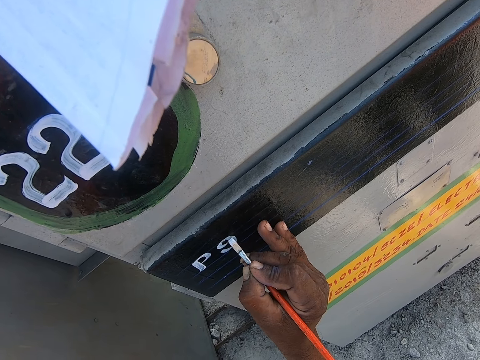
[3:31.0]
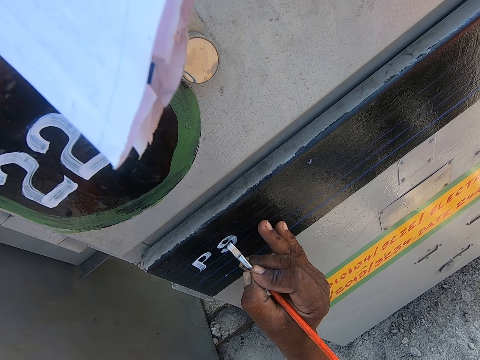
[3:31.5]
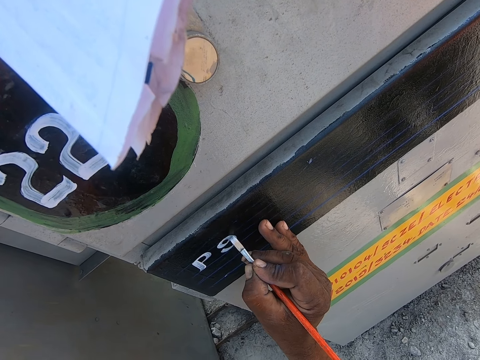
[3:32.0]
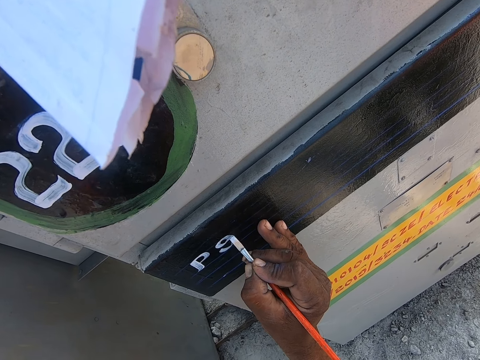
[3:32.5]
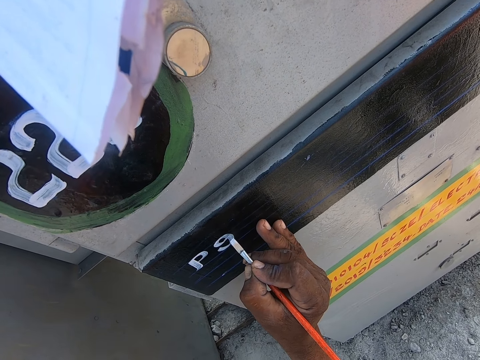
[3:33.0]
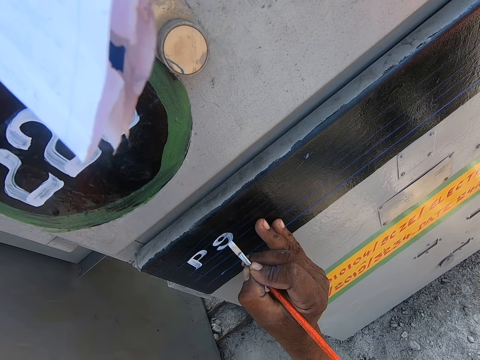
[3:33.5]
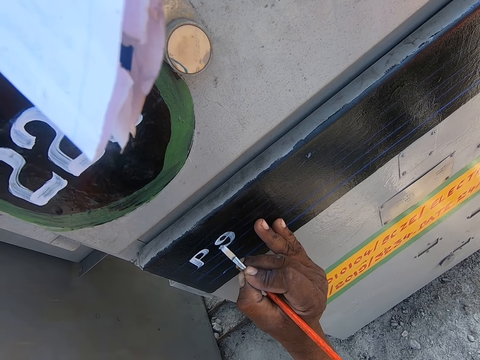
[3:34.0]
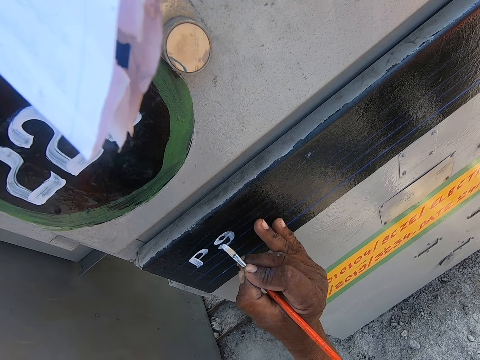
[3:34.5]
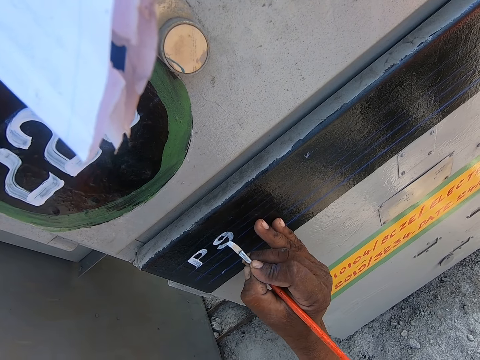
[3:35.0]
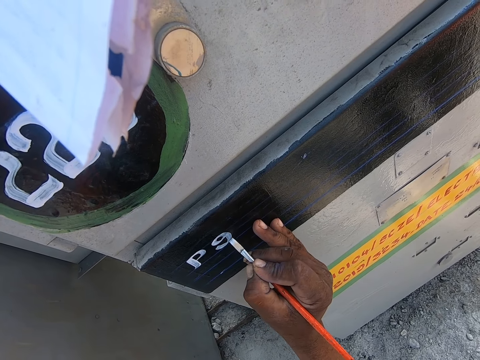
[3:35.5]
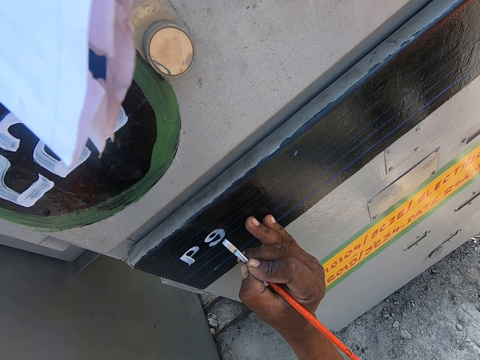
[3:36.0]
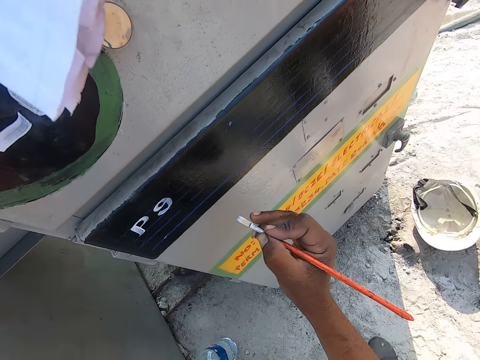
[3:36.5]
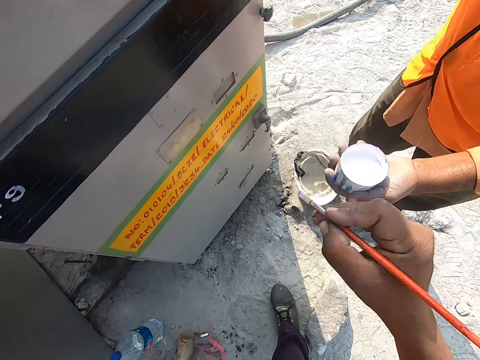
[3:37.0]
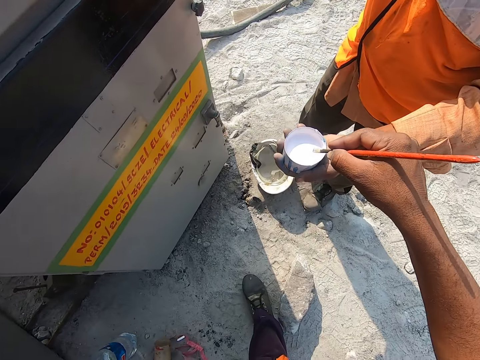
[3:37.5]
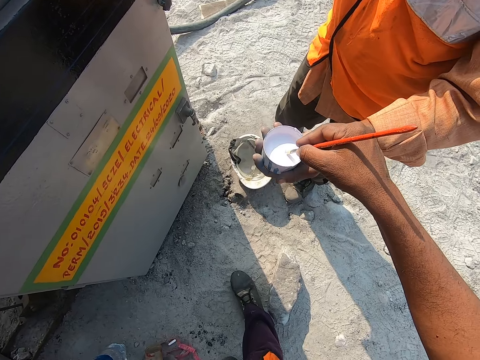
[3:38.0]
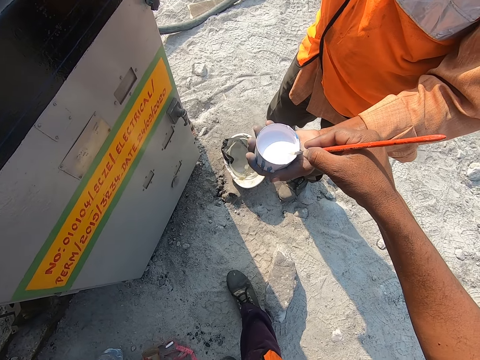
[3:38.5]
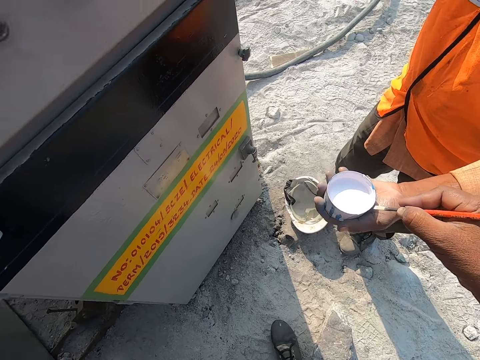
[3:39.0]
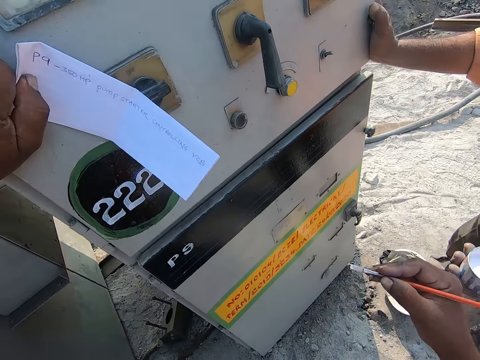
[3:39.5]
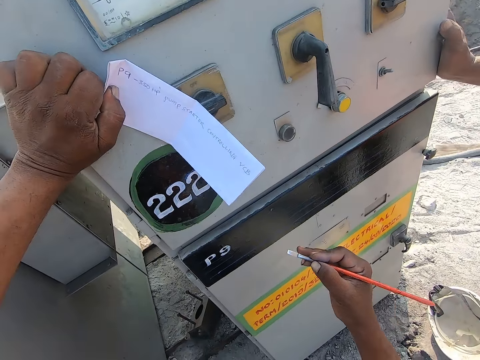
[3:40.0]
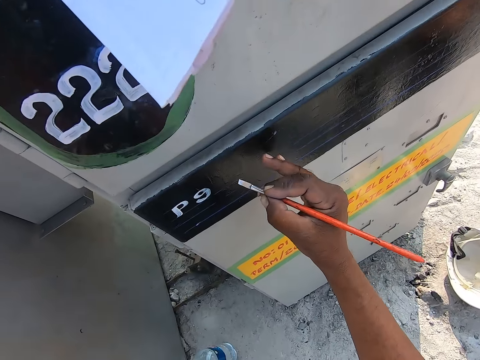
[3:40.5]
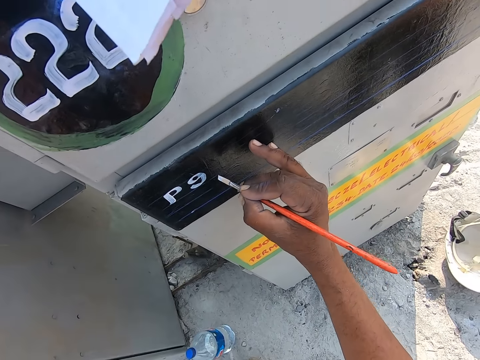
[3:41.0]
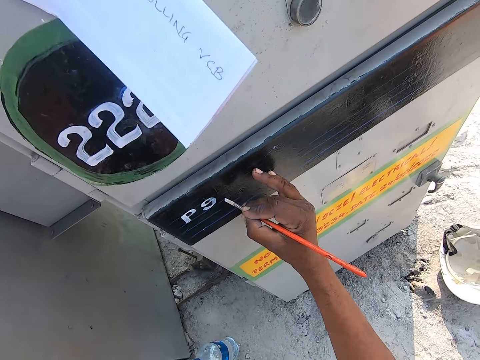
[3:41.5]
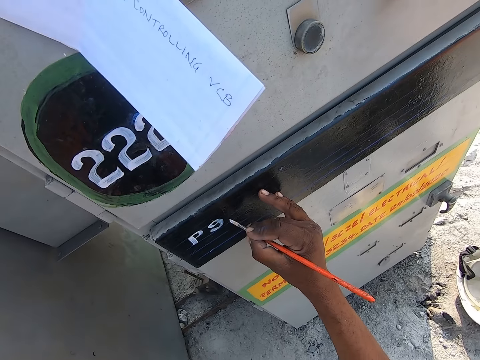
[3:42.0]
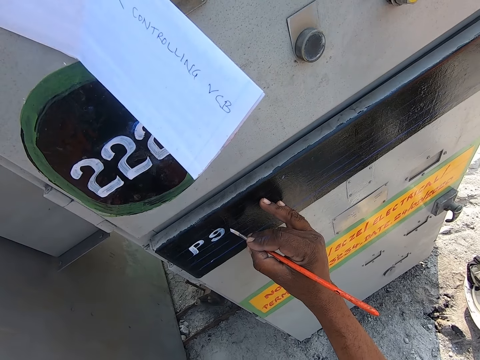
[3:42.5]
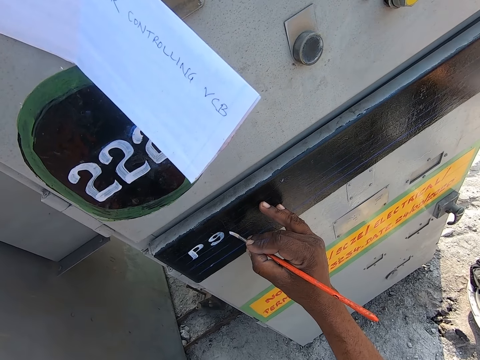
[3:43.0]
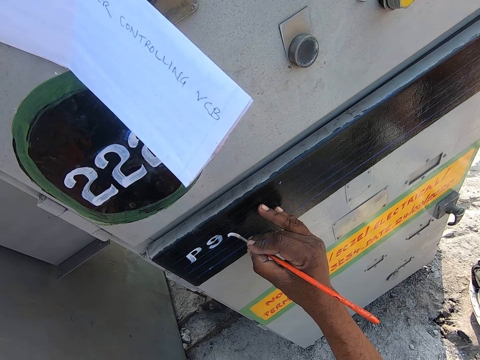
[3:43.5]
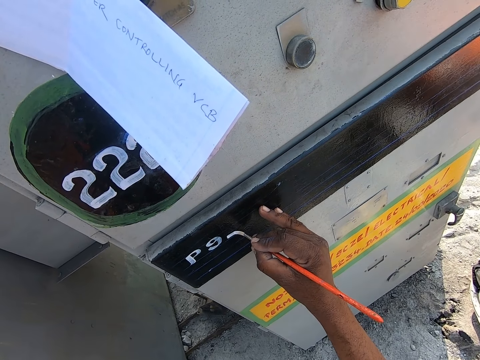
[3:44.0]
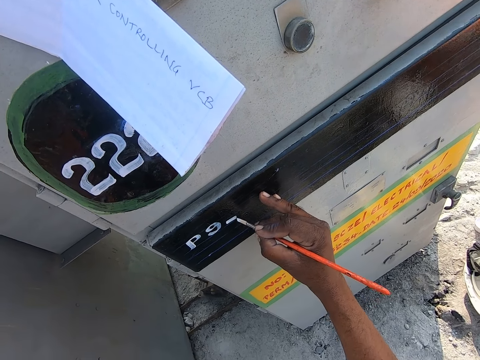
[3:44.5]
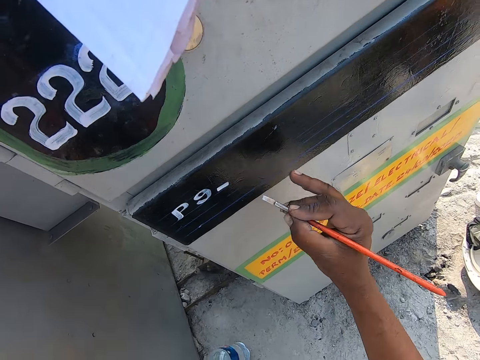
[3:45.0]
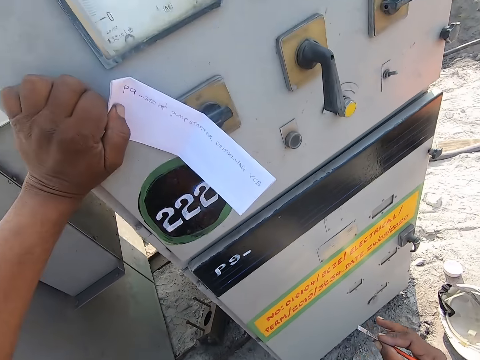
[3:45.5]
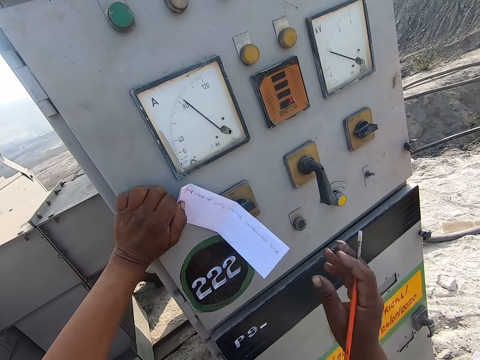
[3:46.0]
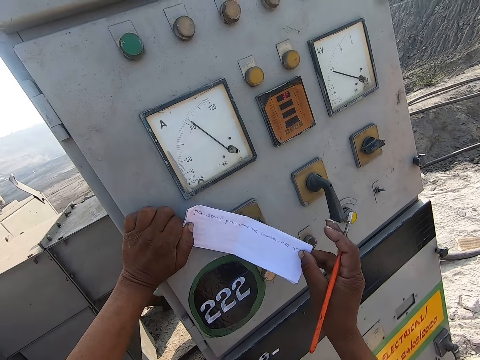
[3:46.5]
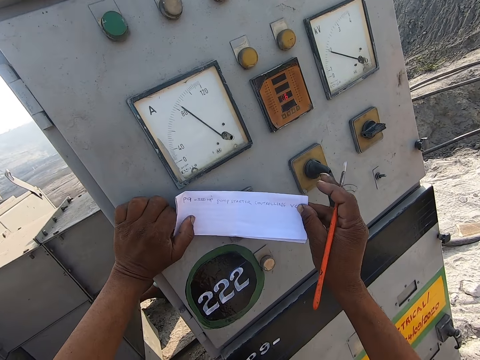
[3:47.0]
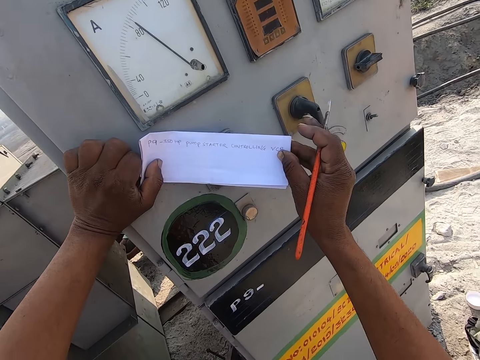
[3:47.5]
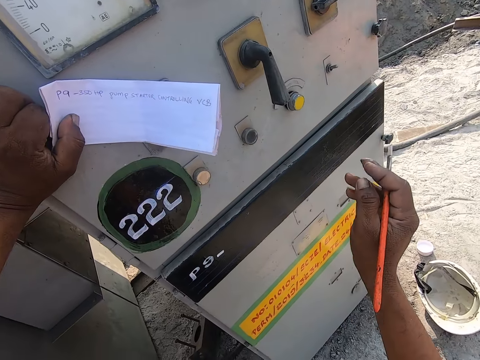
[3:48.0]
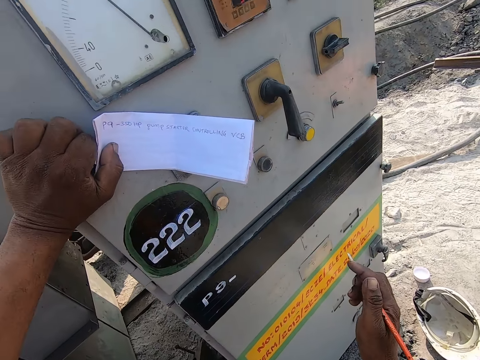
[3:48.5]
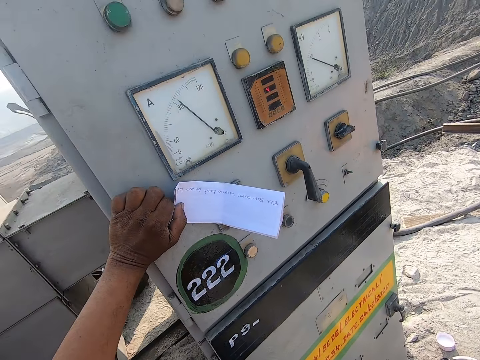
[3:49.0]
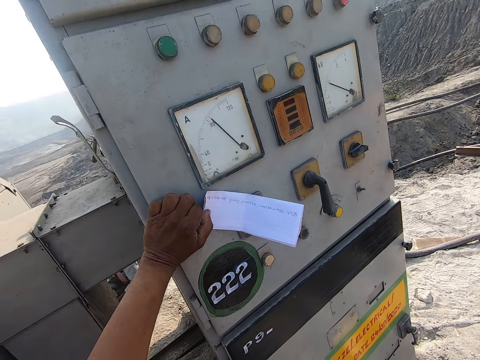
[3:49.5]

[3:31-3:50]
The camera wearer dips the paint brush into the tin. They paint the surface of the machine. They draw on the machine. They hold the paper with both hands.

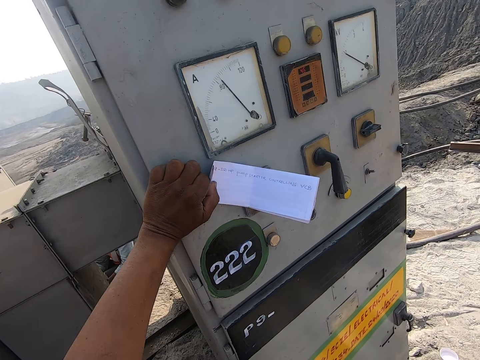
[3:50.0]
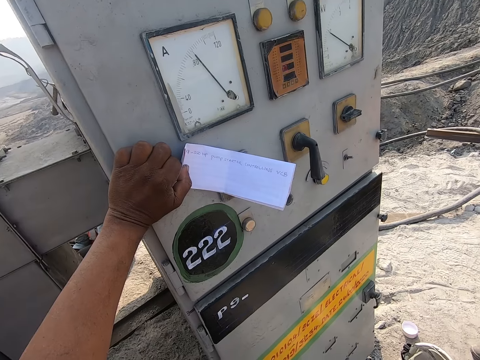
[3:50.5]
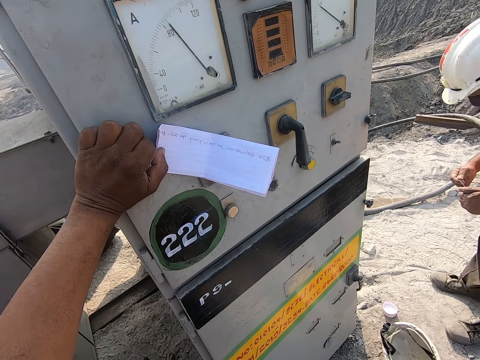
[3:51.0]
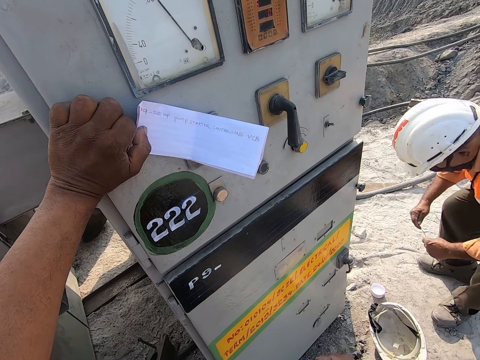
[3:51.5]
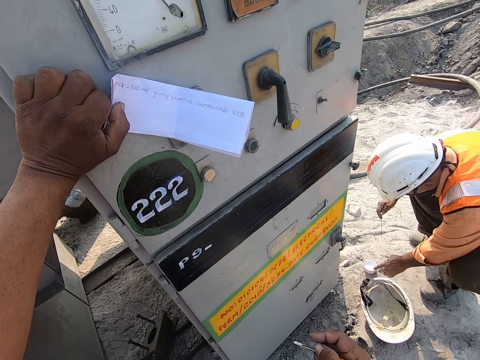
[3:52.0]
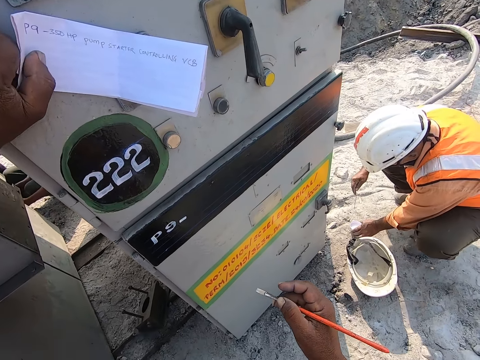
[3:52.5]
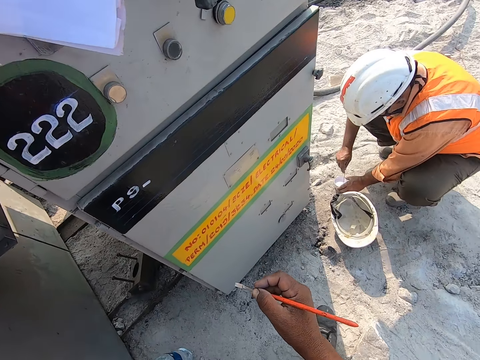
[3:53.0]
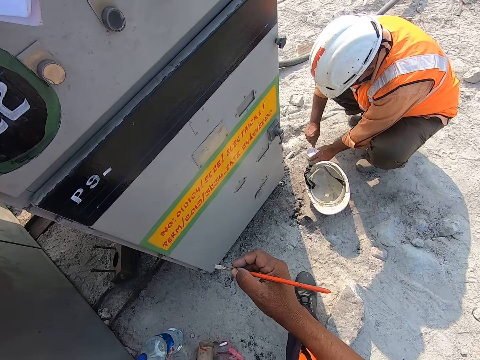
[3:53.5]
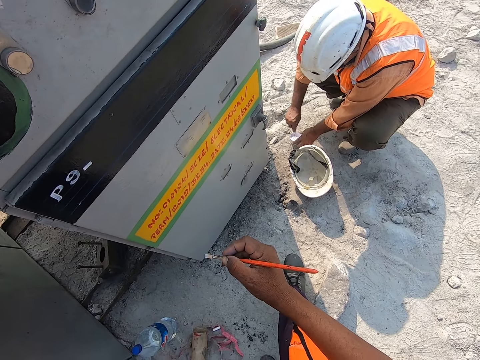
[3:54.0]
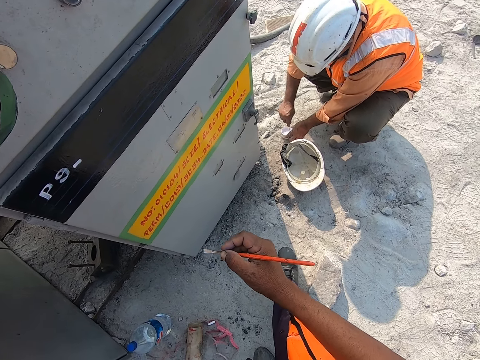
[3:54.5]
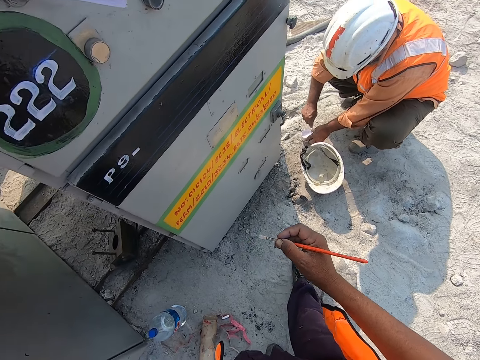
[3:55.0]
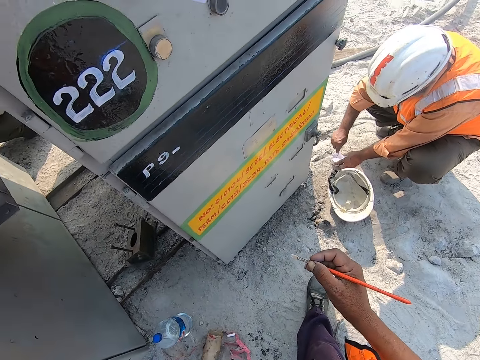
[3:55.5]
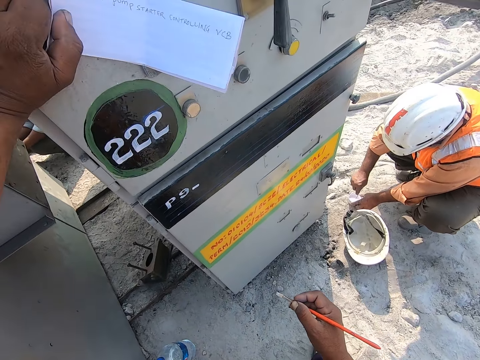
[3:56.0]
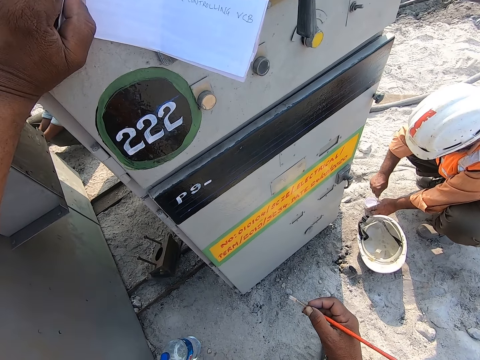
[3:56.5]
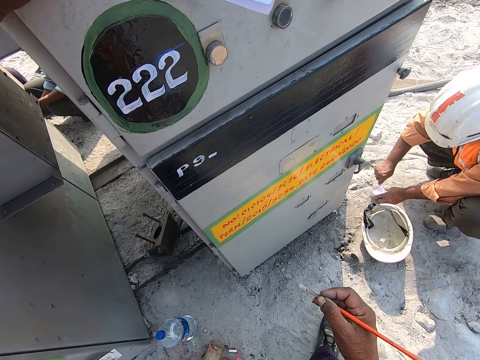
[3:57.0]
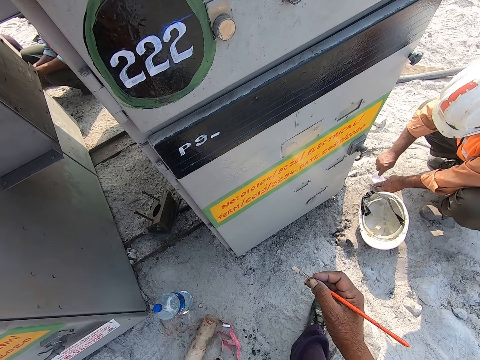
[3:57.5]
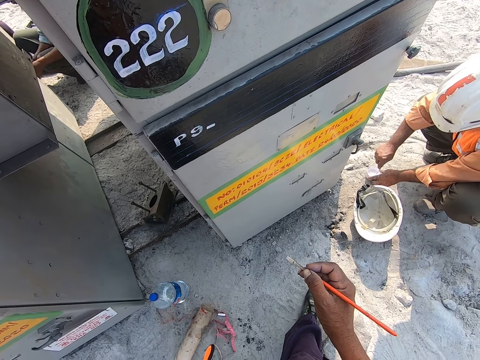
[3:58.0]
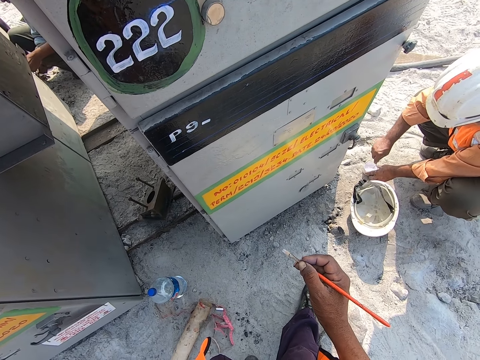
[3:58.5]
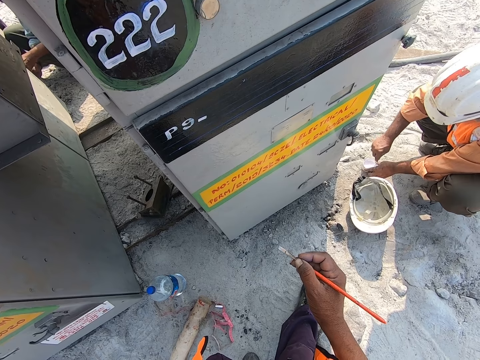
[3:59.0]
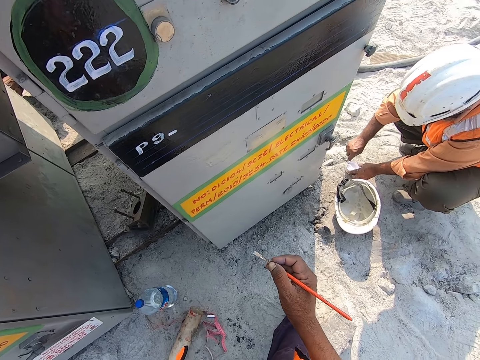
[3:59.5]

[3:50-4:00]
The camera wearer looks around. A person stirs the paint with a stick in the tin.
